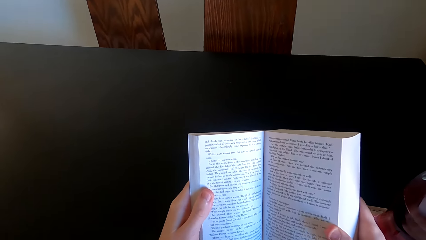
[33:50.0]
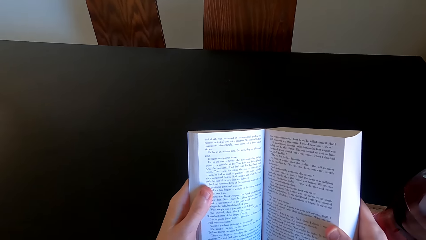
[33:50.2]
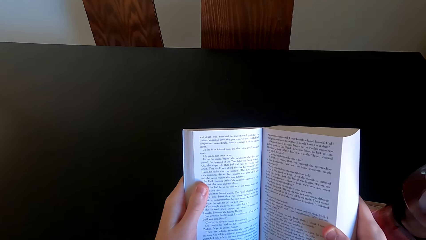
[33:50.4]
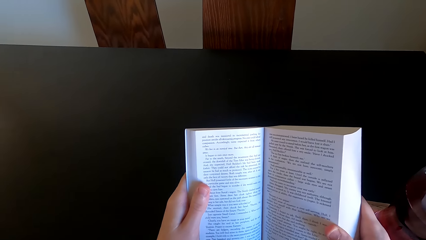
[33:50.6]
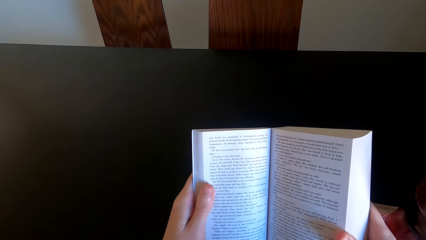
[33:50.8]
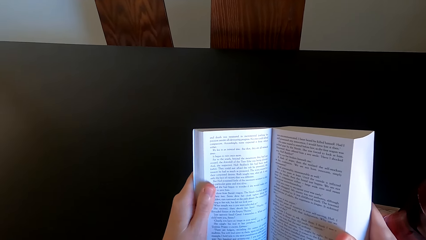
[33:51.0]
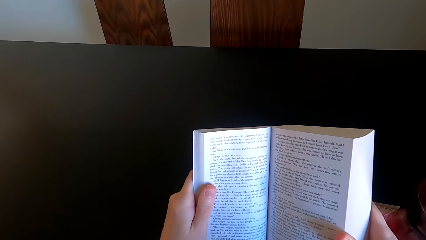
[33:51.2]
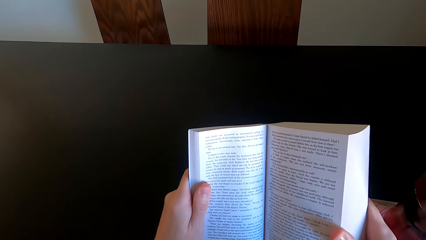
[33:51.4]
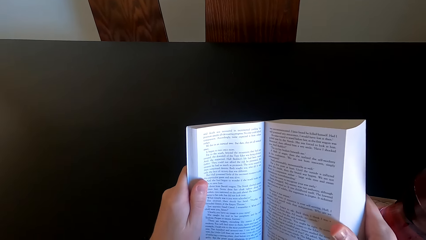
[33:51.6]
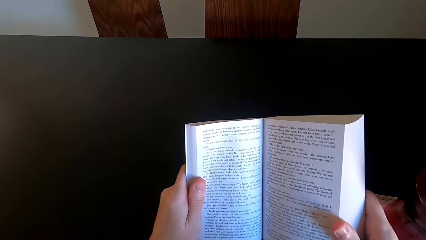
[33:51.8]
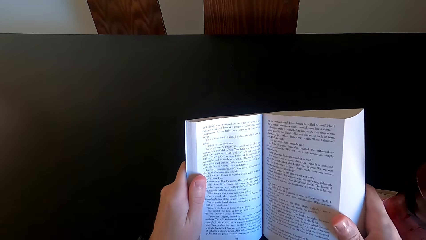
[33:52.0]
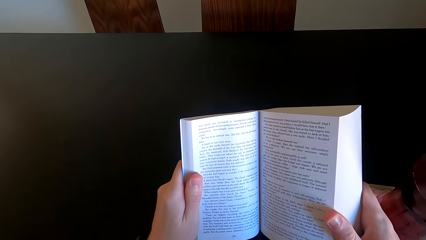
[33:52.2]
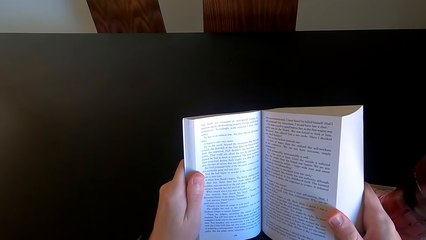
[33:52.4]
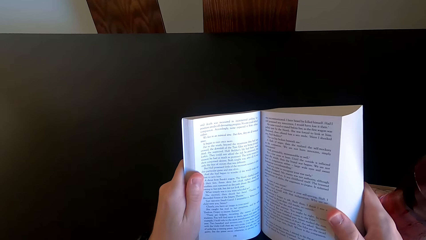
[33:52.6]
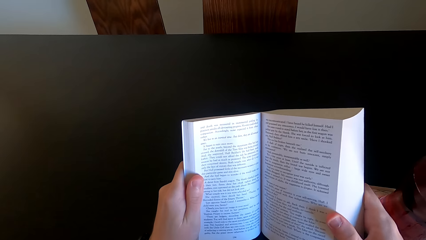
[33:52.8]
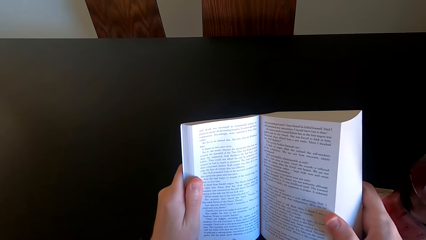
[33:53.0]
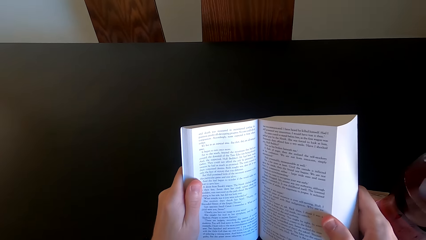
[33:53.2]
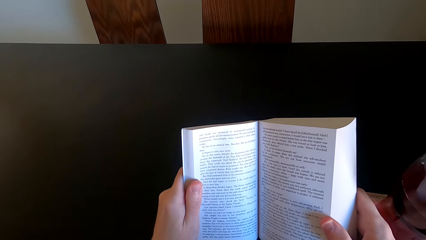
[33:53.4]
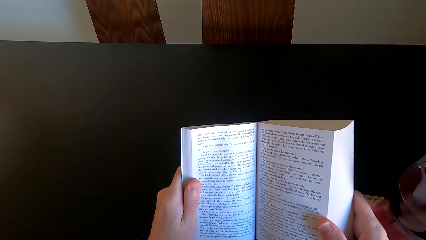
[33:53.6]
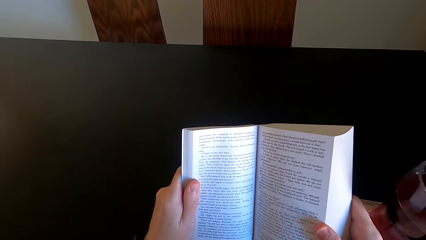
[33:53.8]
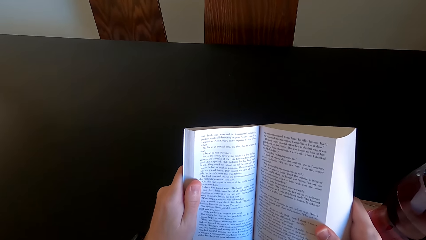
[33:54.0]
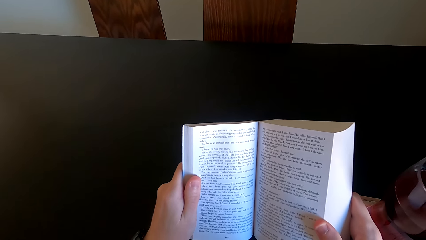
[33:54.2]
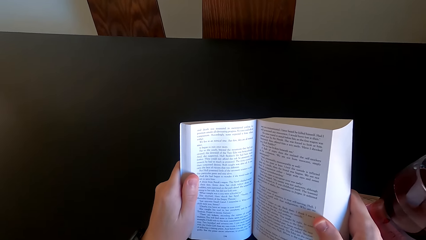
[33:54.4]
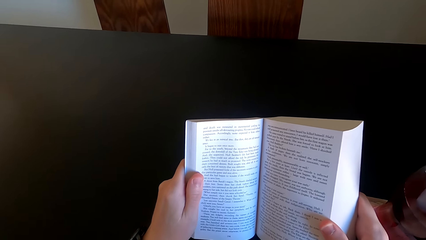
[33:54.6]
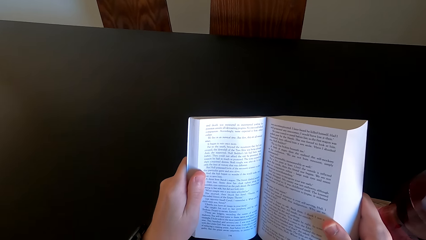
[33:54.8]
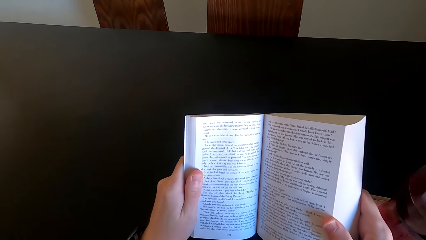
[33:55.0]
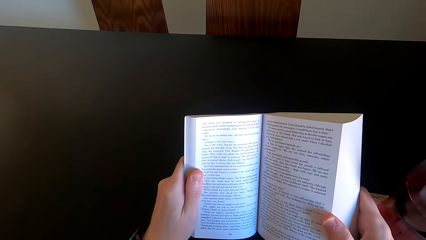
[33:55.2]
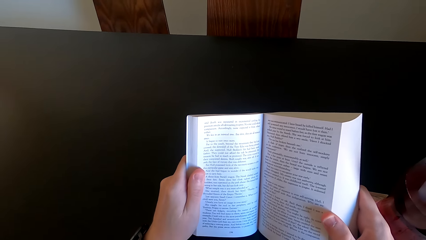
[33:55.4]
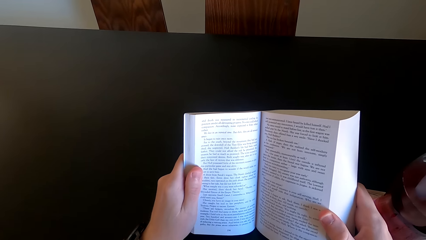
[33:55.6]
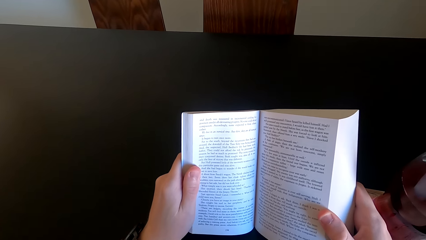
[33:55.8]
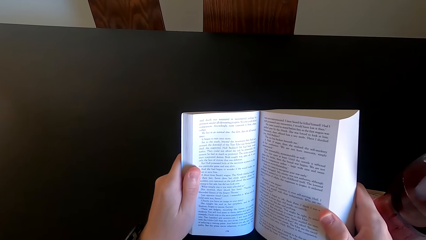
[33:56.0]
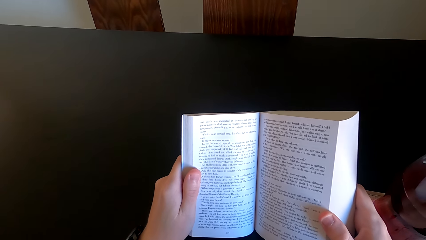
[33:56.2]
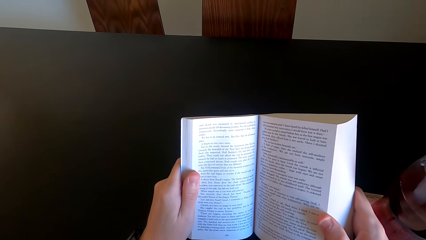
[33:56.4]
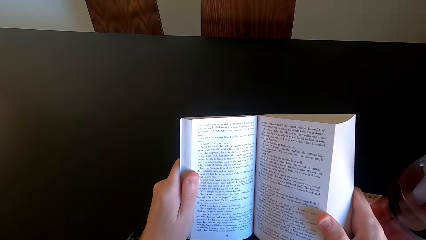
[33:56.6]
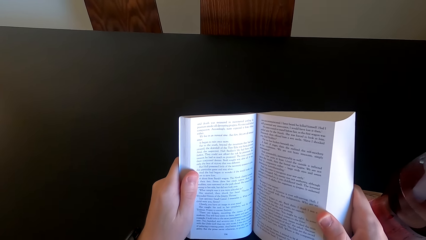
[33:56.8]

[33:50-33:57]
The camera wearer continues to read the novel.

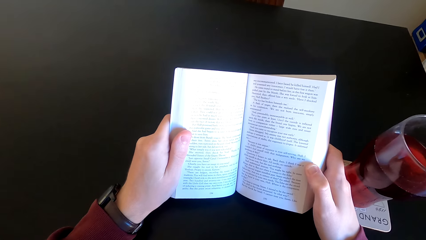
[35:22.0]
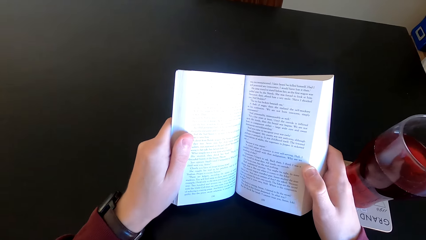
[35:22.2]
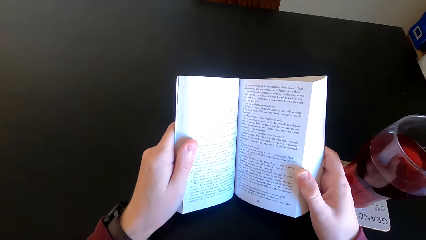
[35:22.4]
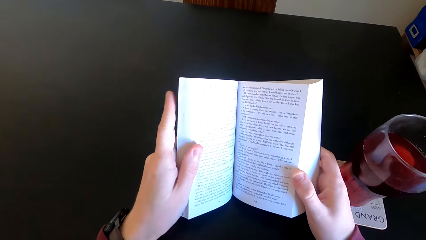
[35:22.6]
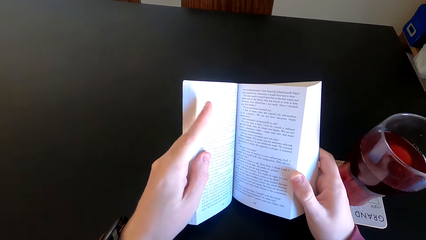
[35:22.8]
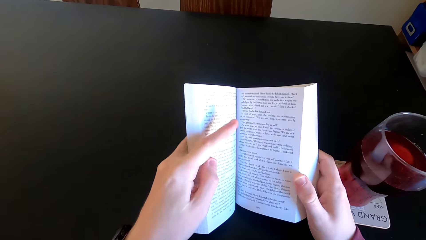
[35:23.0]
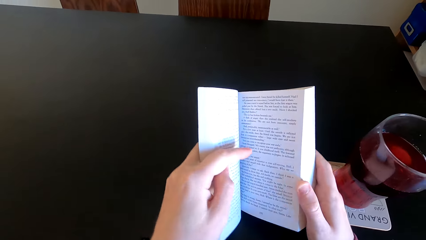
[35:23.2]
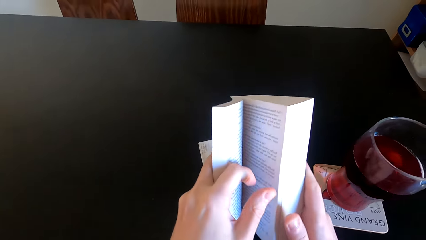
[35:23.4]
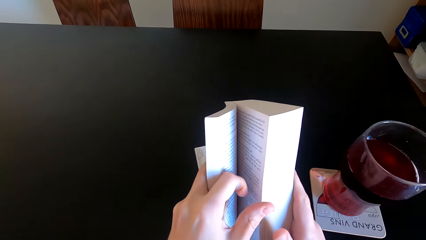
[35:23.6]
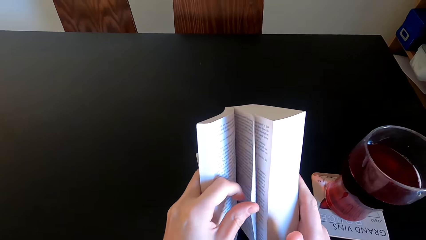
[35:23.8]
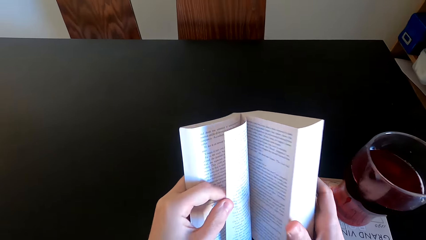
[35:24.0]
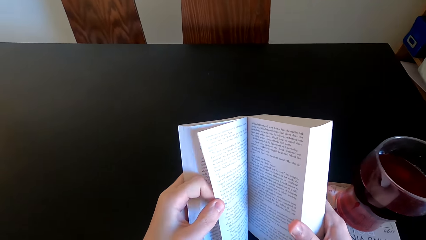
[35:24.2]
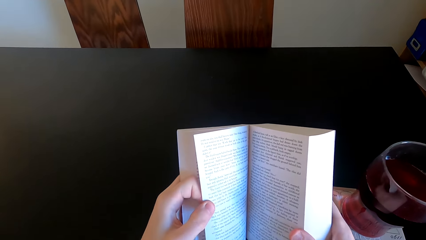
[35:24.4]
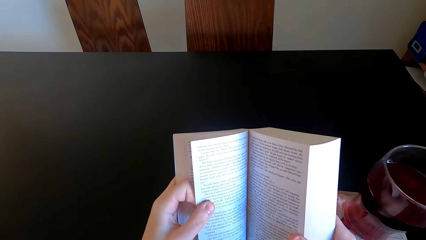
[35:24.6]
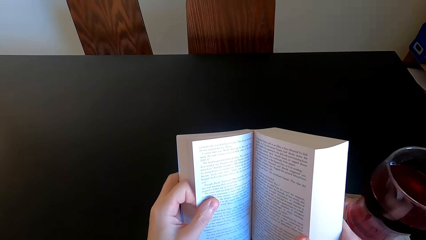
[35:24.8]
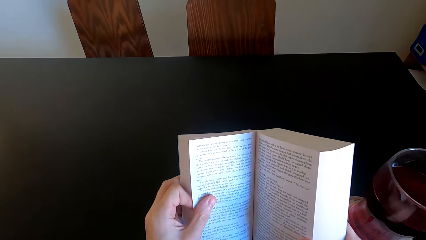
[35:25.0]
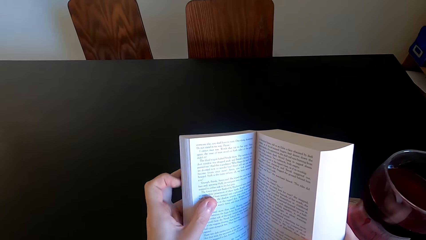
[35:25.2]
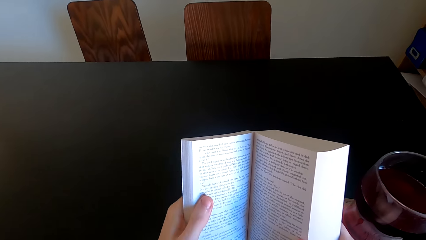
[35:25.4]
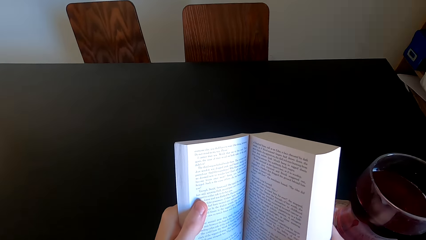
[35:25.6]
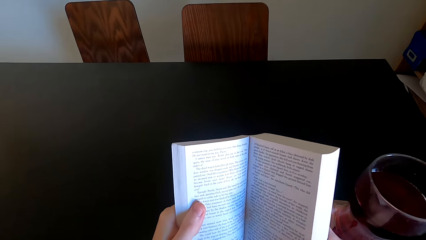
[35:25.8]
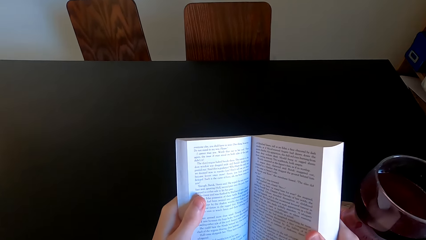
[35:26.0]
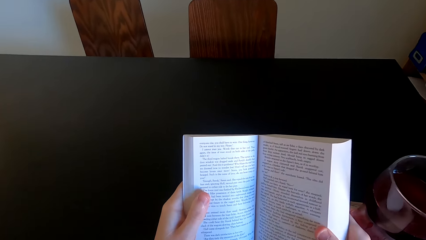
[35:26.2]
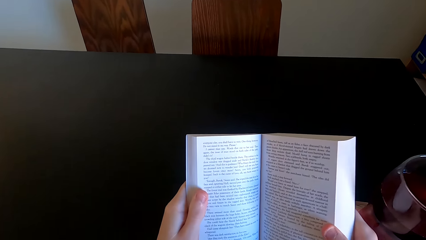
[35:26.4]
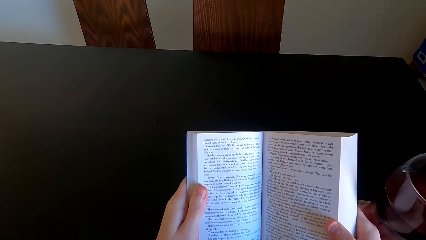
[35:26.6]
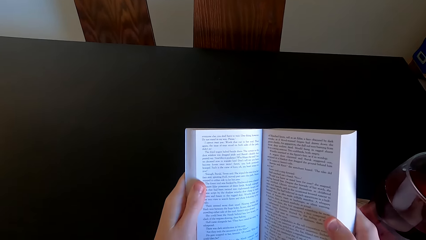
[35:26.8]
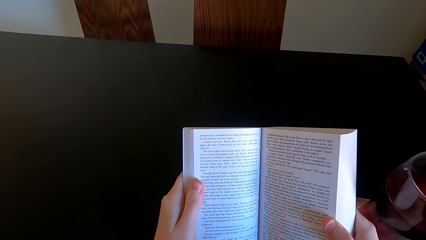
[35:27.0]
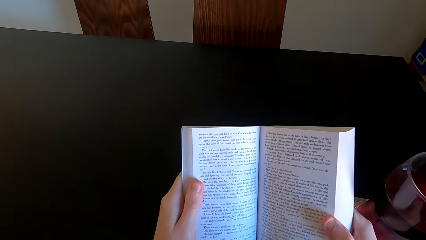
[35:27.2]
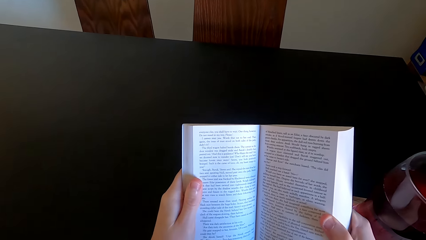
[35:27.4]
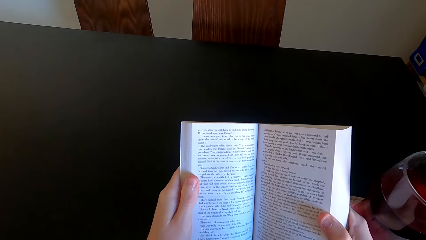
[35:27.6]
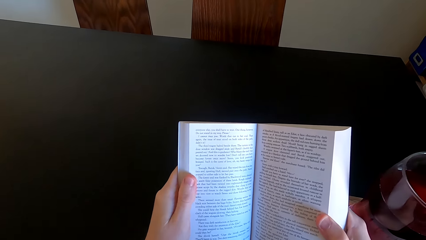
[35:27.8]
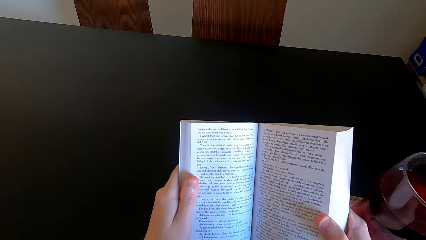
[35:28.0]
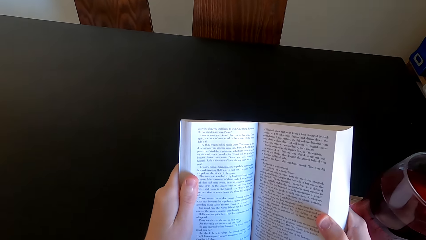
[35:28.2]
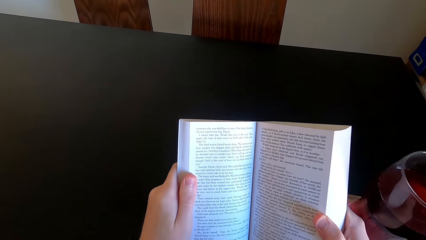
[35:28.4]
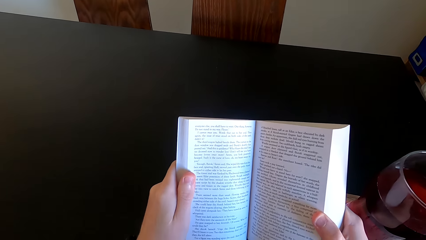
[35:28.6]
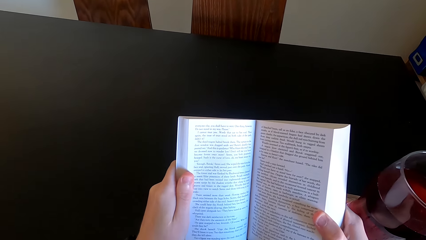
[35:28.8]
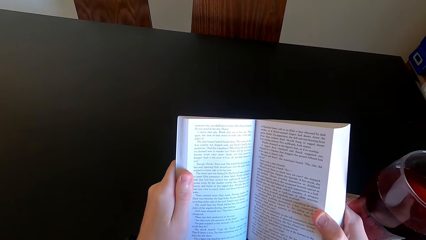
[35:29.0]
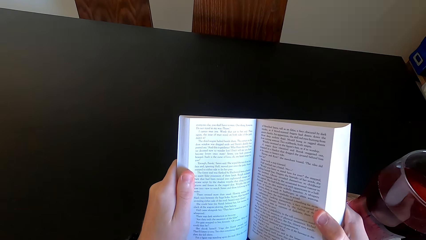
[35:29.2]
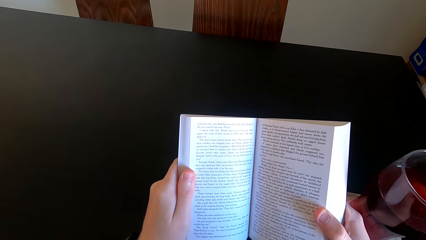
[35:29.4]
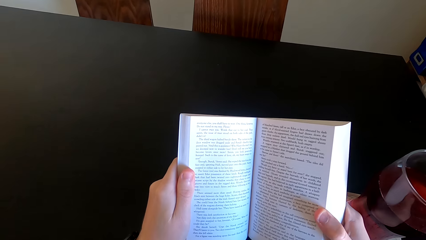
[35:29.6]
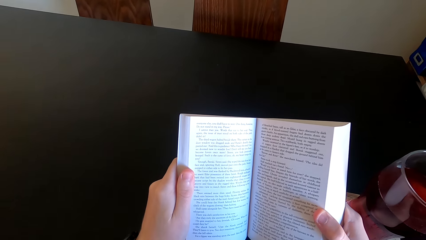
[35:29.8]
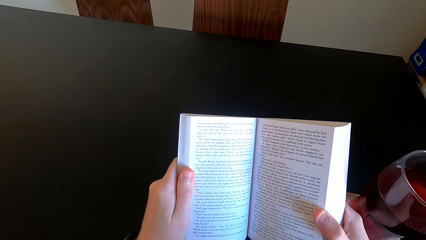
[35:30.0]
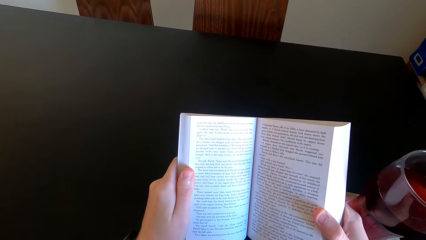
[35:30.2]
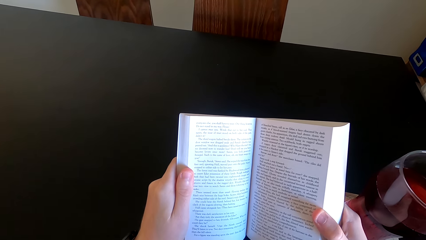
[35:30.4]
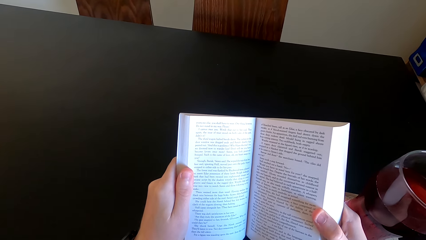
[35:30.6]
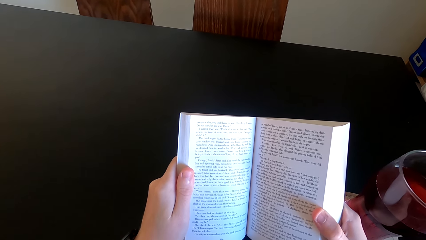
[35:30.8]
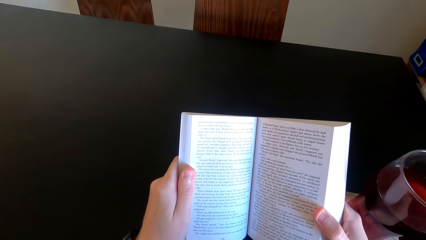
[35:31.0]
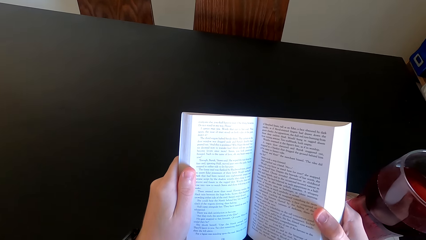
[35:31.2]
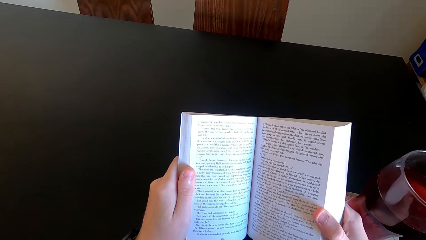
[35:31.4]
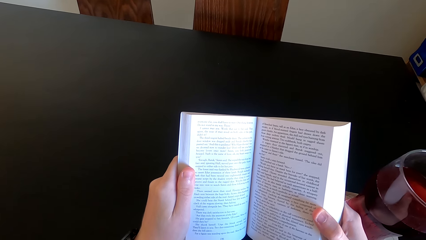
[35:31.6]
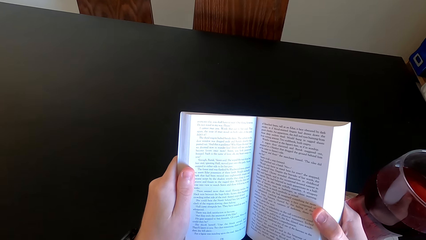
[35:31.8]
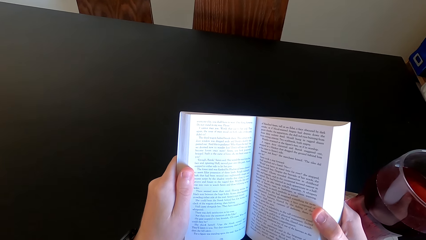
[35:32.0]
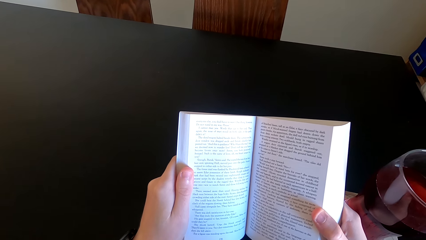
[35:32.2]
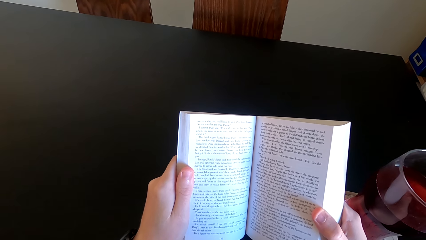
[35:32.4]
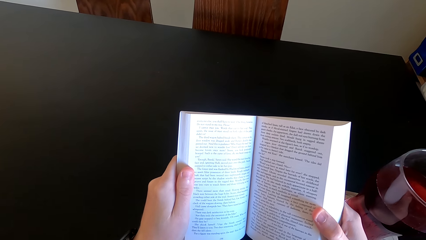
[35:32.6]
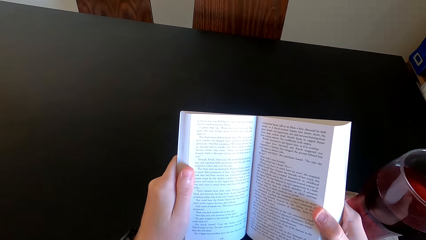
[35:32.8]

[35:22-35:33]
The camera wearer opens the next page. They read the book.
